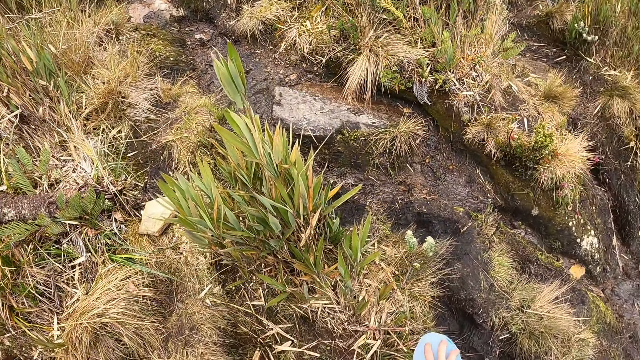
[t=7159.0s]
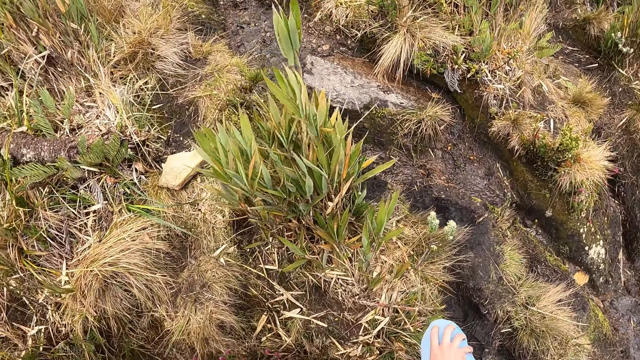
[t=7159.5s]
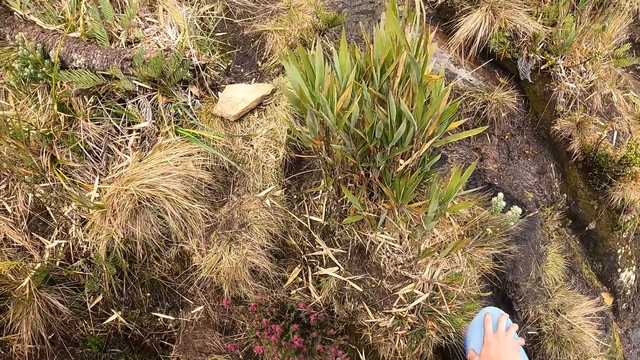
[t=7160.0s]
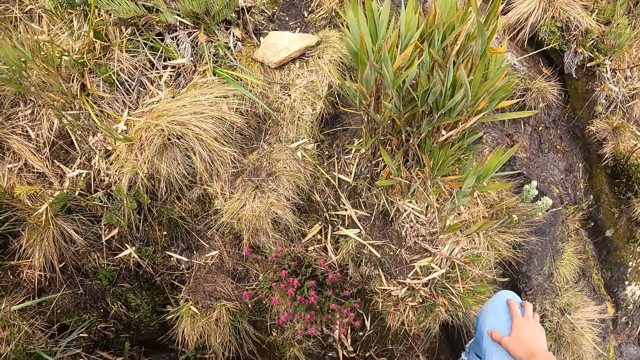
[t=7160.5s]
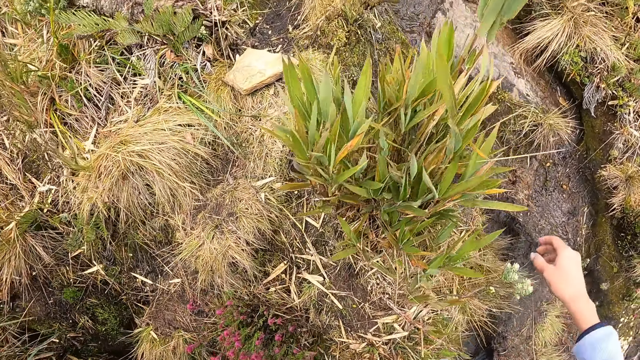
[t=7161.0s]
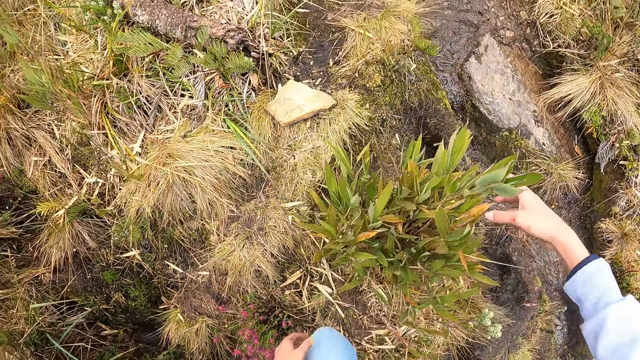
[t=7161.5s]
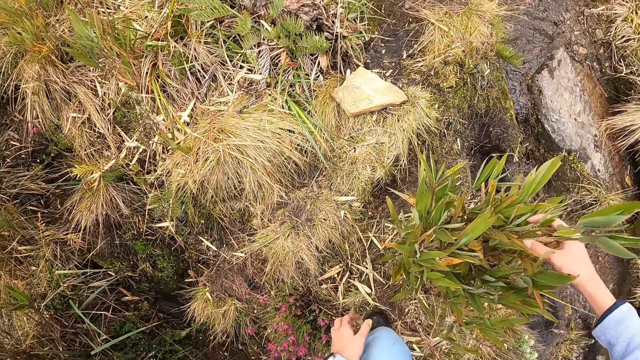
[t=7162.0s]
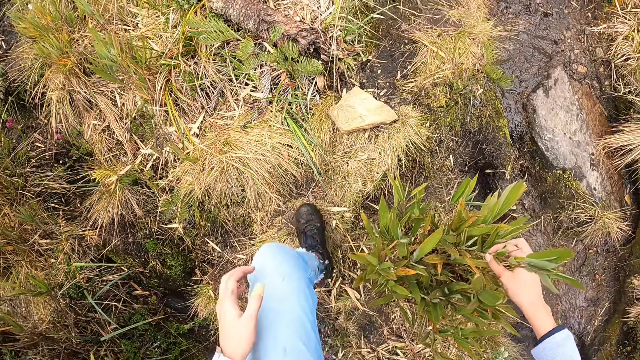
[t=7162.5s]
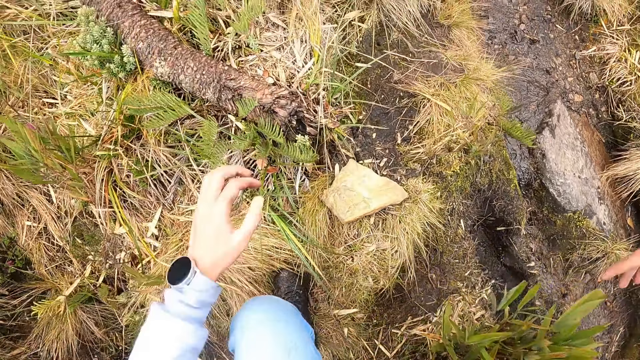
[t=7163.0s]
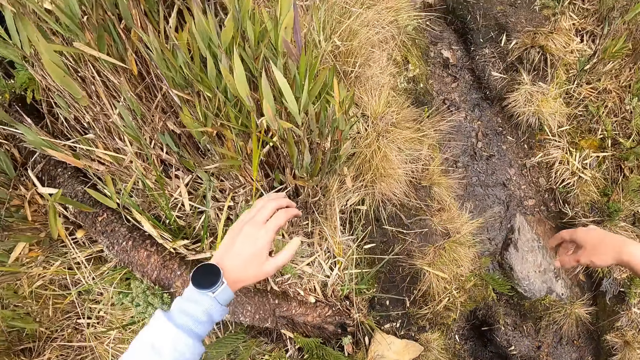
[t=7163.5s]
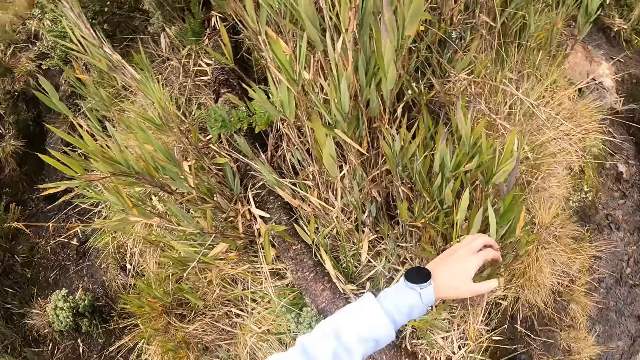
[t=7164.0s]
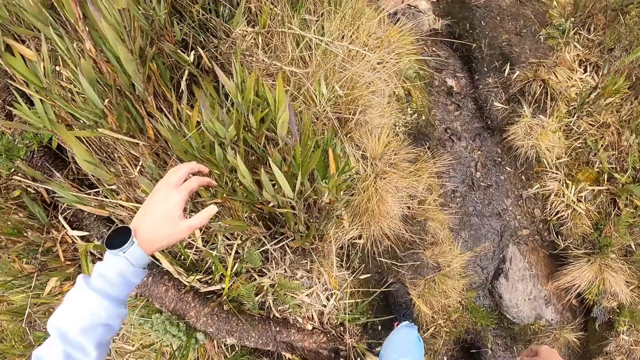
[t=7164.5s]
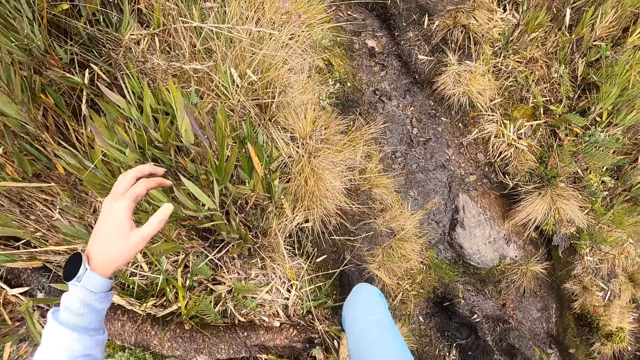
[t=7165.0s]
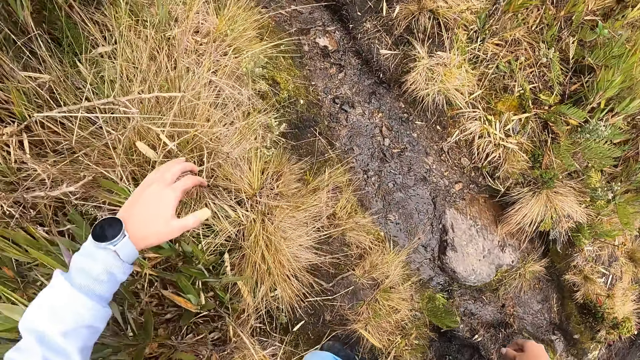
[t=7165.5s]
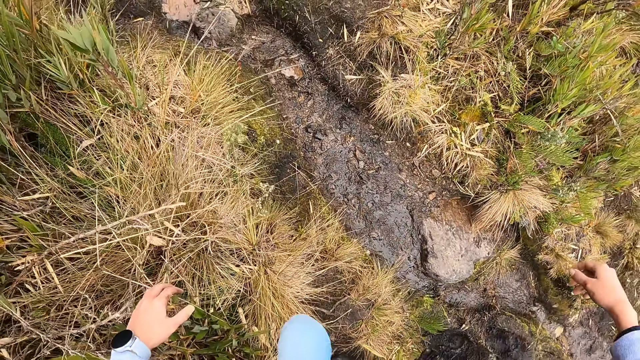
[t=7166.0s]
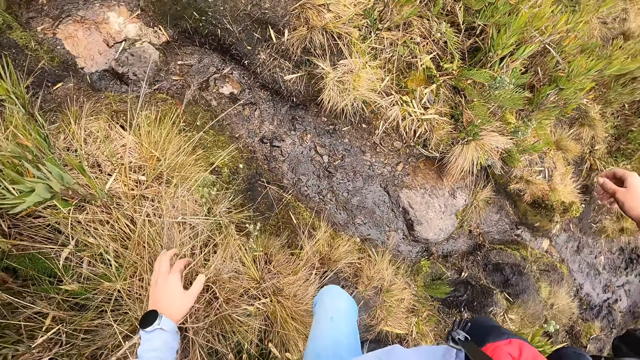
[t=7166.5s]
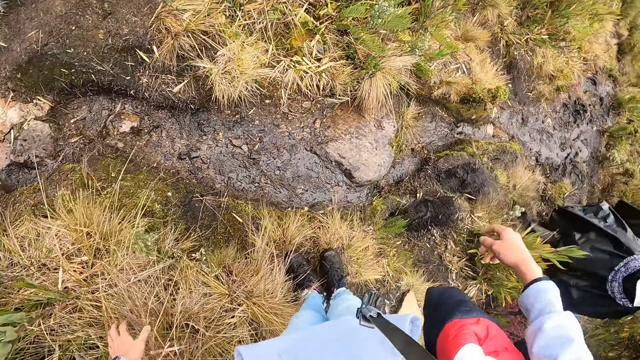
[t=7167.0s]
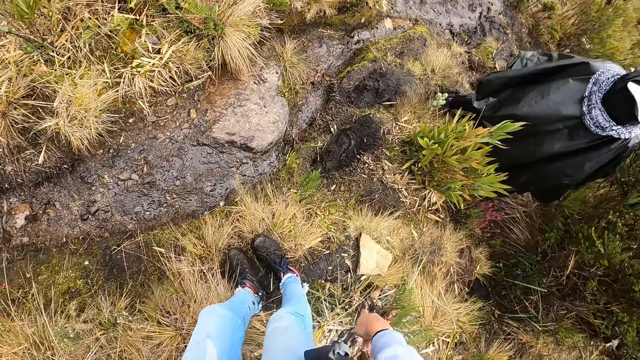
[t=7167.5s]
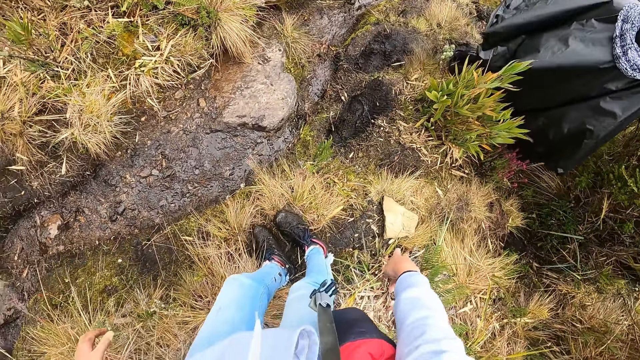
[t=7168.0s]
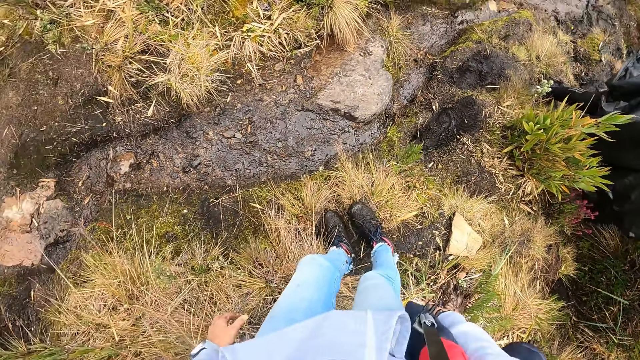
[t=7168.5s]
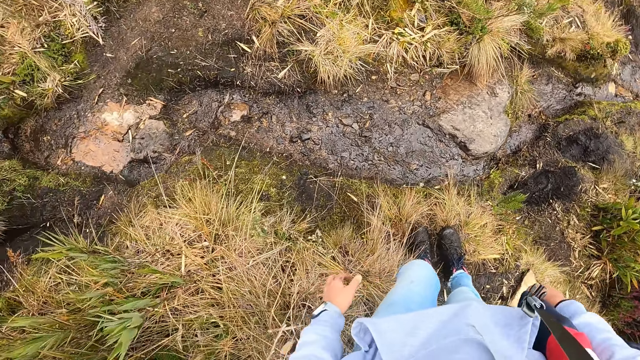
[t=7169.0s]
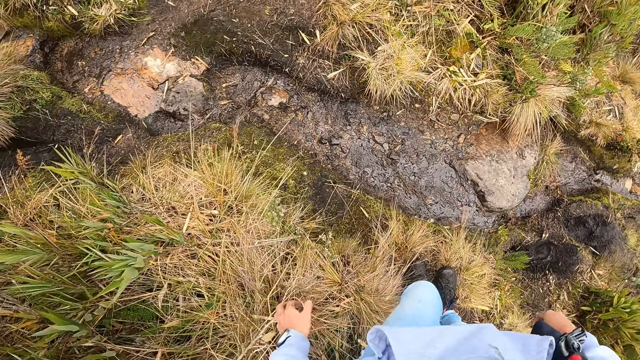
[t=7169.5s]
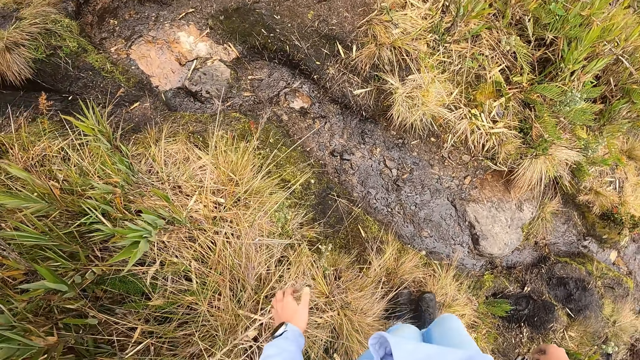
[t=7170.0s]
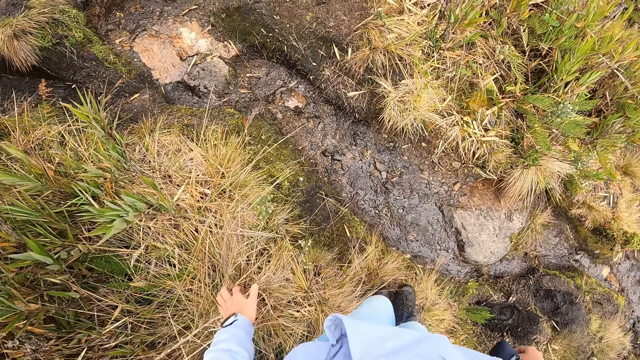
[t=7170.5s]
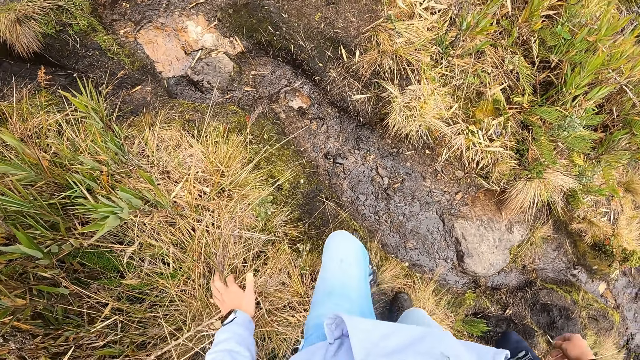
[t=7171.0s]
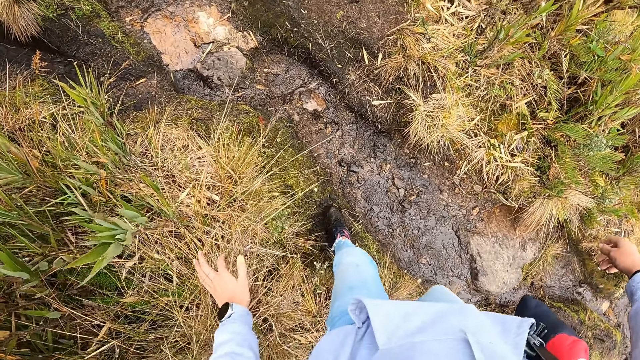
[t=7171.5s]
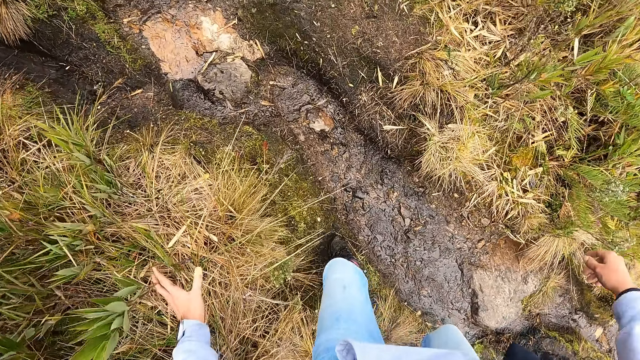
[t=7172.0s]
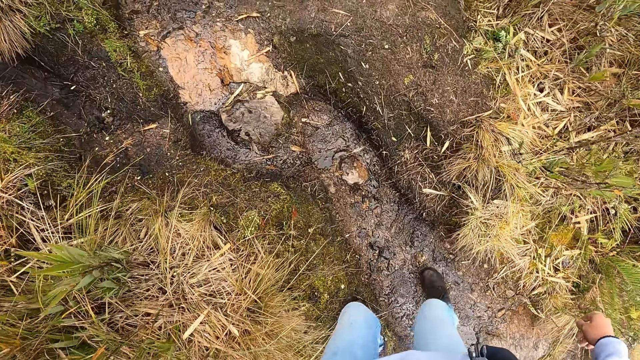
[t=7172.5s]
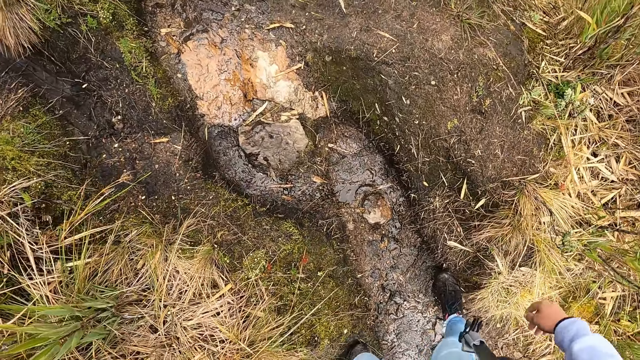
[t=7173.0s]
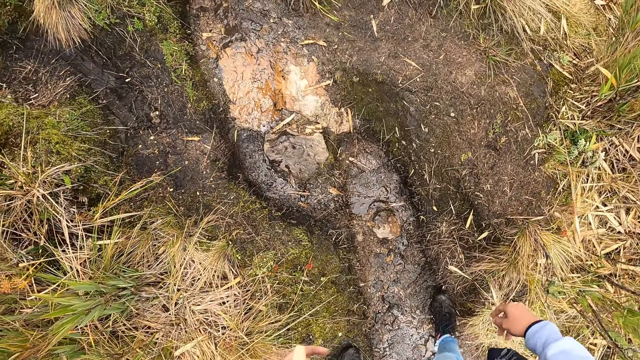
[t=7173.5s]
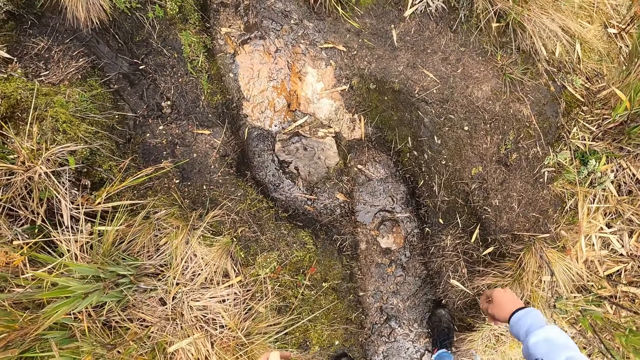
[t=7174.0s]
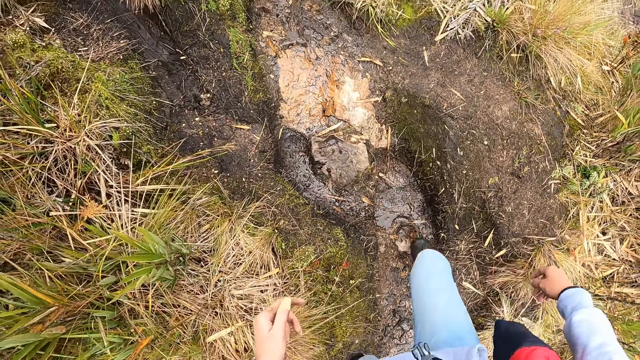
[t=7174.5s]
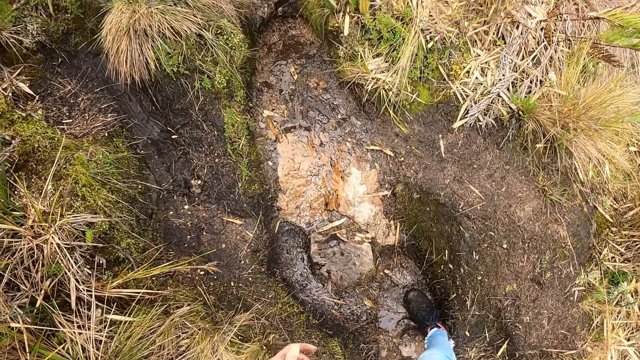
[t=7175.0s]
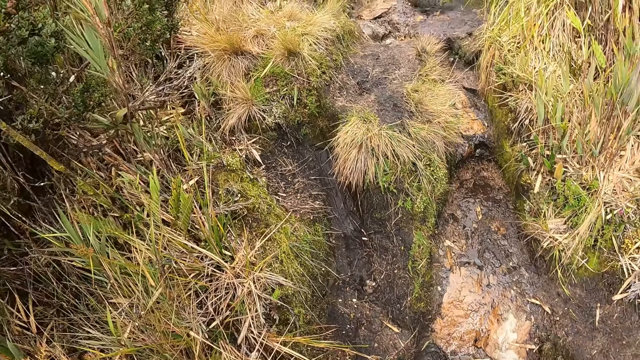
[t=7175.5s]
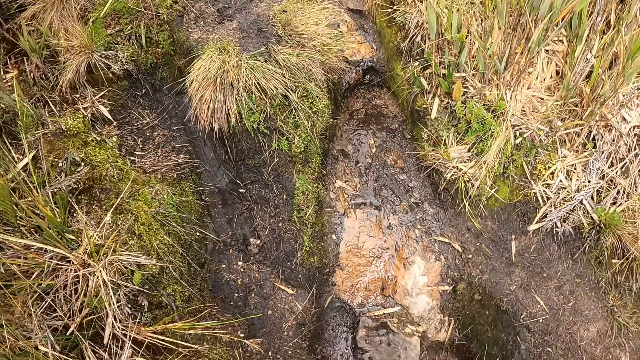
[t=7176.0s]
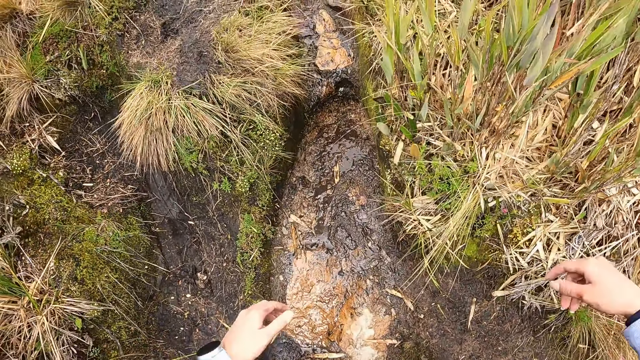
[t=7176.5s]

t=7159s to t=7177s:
The camera wearer places her right hand on a plant. She holds the plant with her right hand. She interacts with the woman. A man stands on the path in the forest. The camera wearer stands on the path in the forest. She walks on the path in the forest.

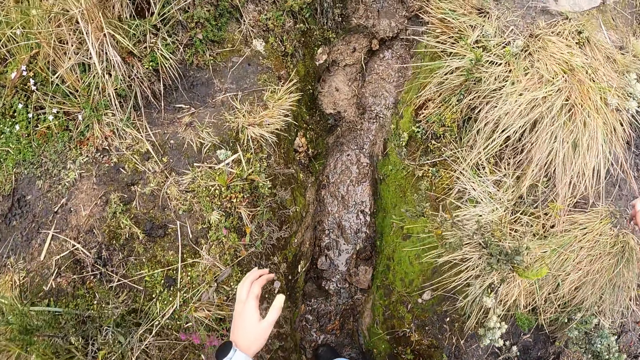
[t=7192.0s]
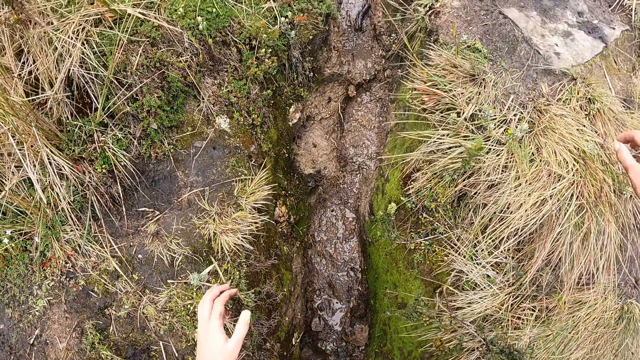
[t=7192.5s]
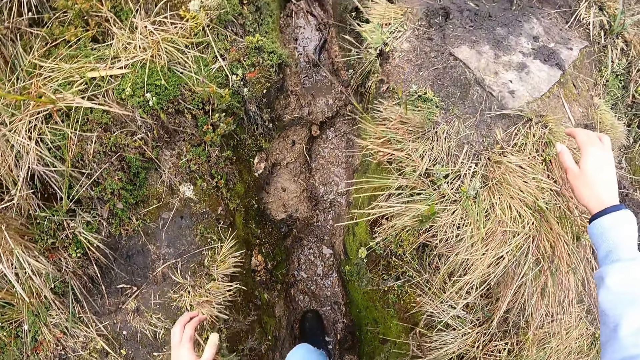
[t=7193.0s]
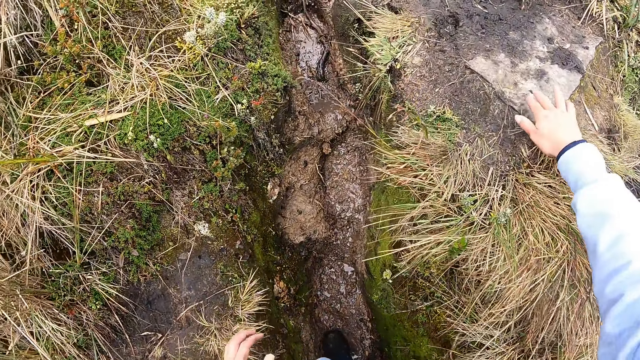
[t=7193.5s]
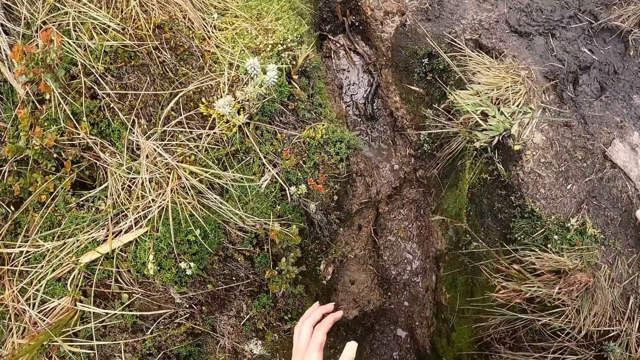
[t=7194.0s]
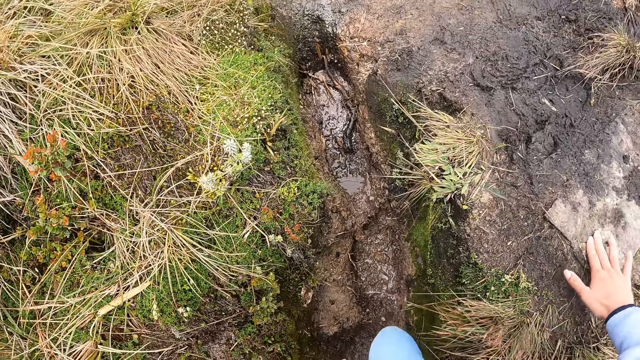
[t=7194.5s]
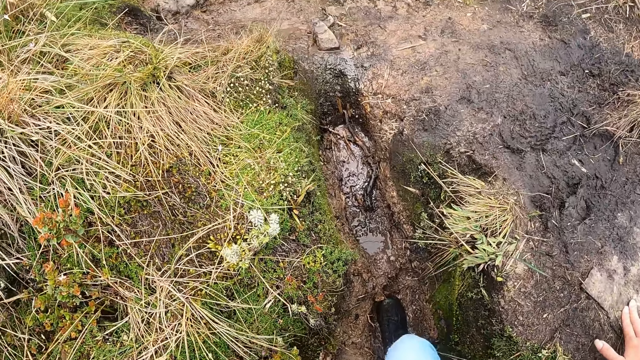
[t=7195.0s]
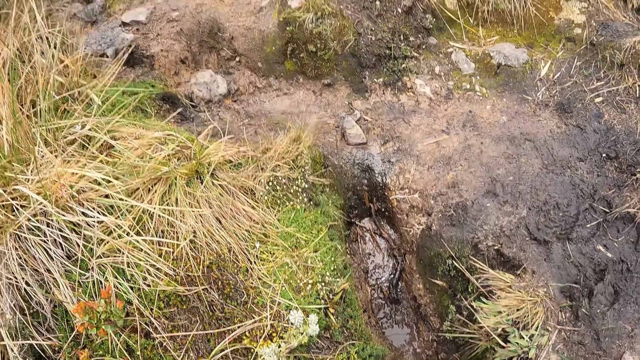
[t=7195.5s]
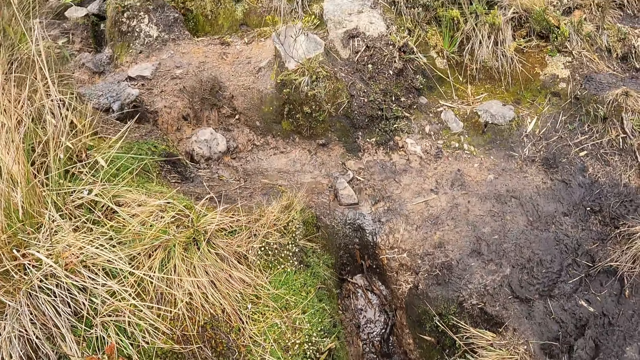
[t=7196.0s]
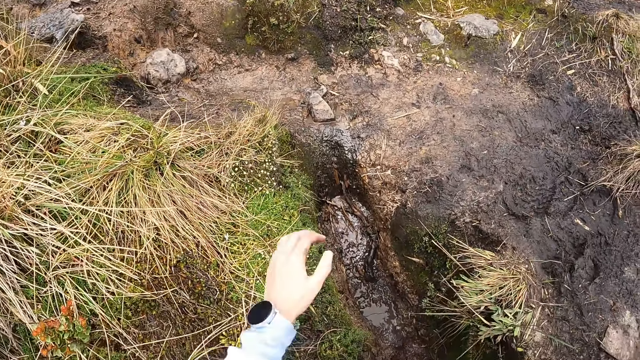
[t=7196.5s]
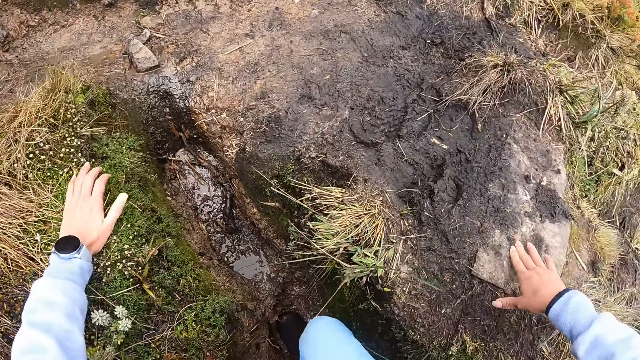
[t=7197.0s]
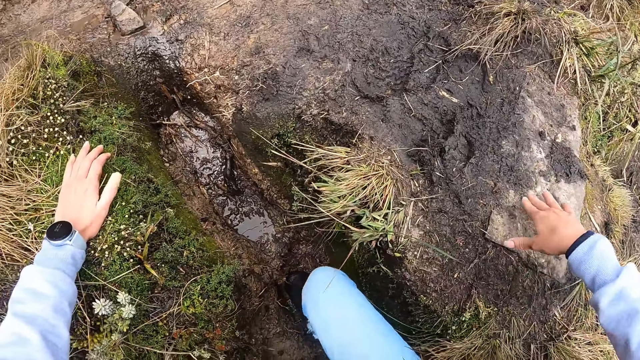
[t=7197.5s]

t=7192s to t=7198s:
The camera wearer places their right hand on a rock. They hold the rock on the ground with their right hand. They walk on the path in the forest. They hold on the ground with their left hand. They place their left hand on the rock. They place their right hand on the rock.
